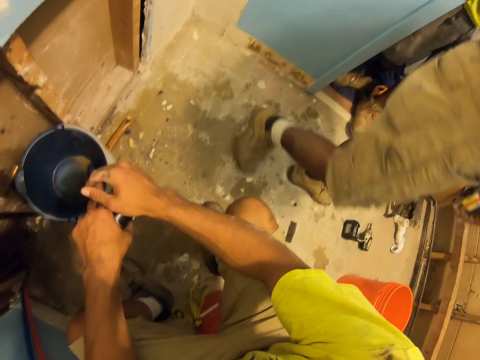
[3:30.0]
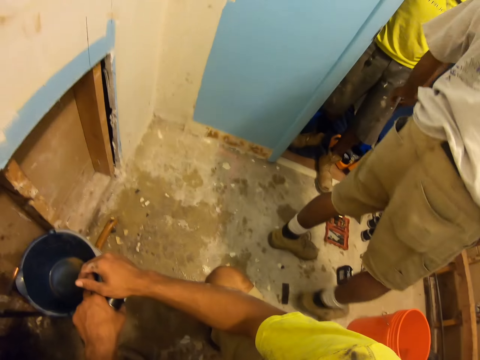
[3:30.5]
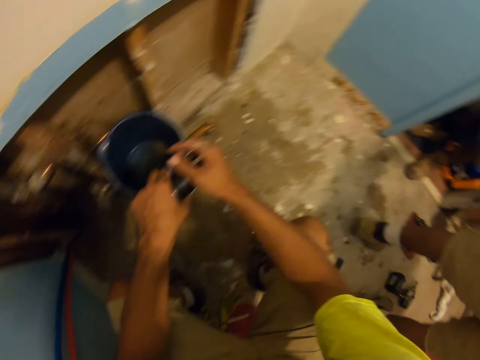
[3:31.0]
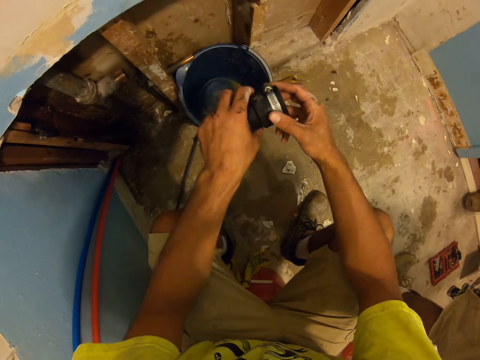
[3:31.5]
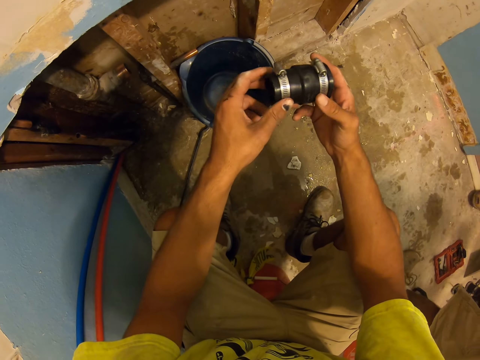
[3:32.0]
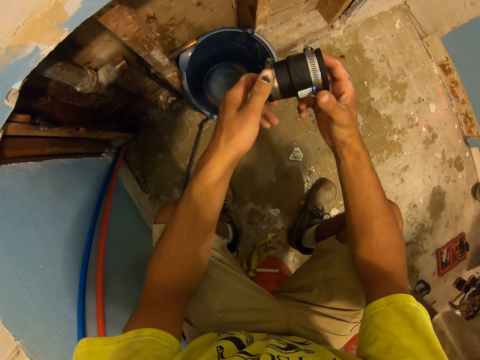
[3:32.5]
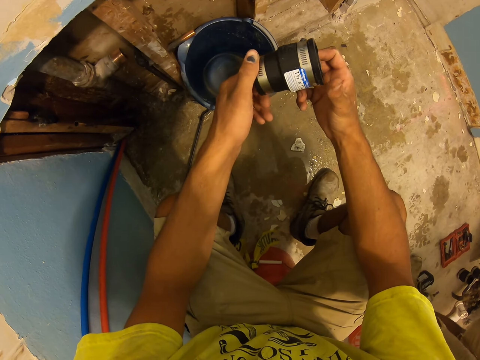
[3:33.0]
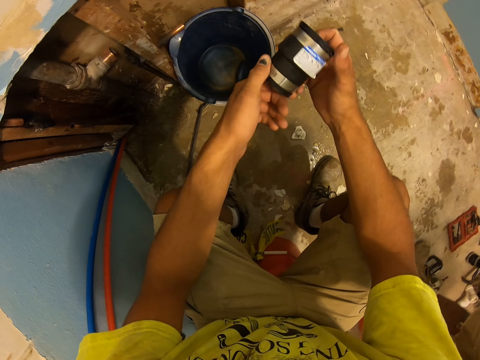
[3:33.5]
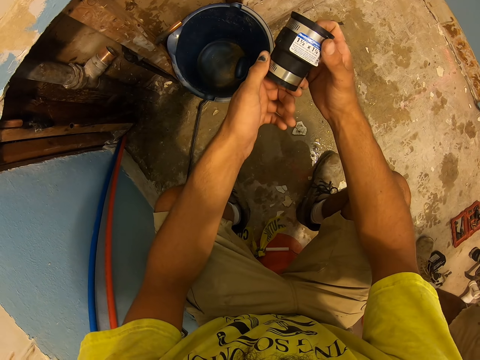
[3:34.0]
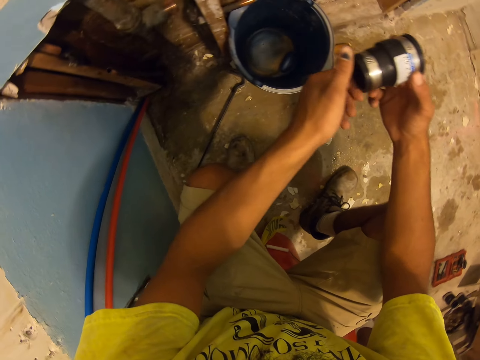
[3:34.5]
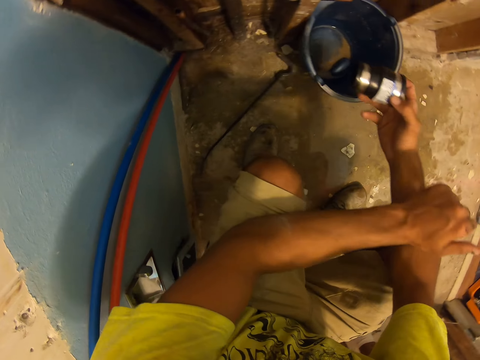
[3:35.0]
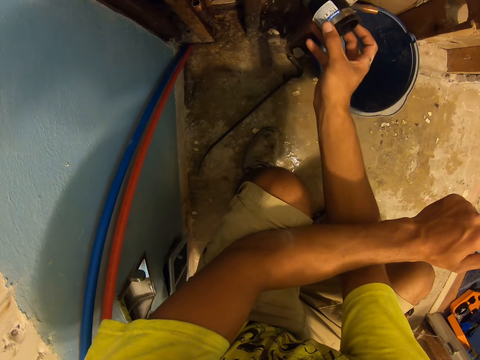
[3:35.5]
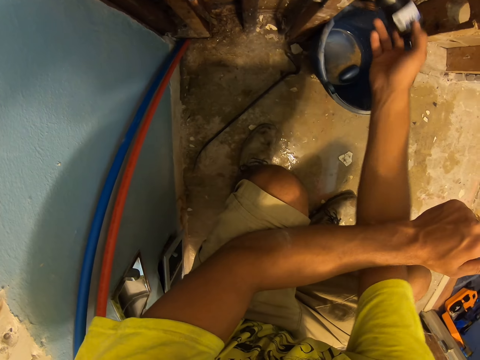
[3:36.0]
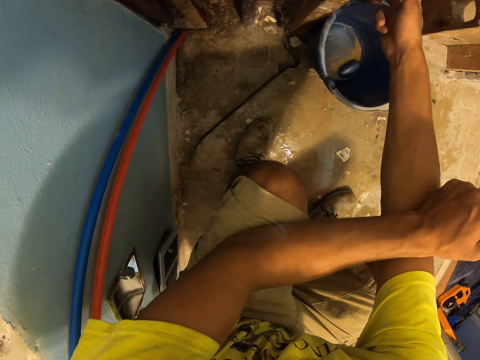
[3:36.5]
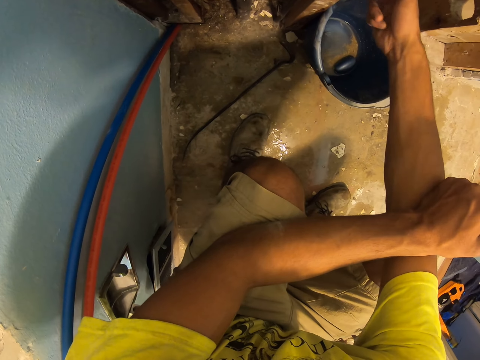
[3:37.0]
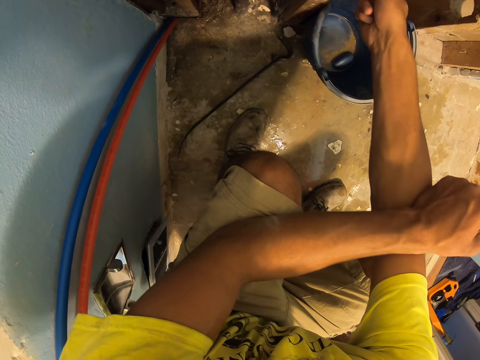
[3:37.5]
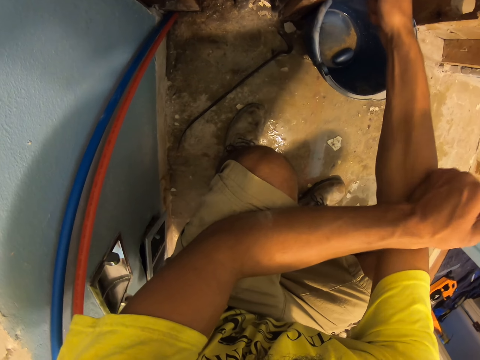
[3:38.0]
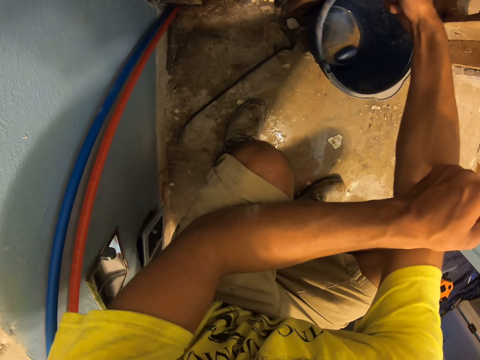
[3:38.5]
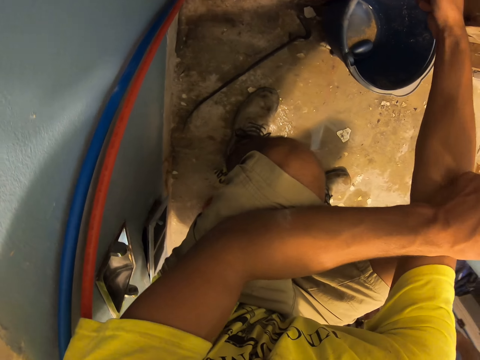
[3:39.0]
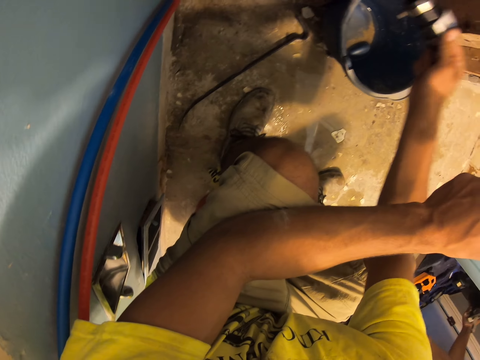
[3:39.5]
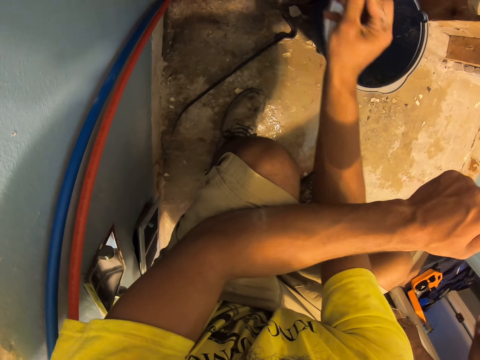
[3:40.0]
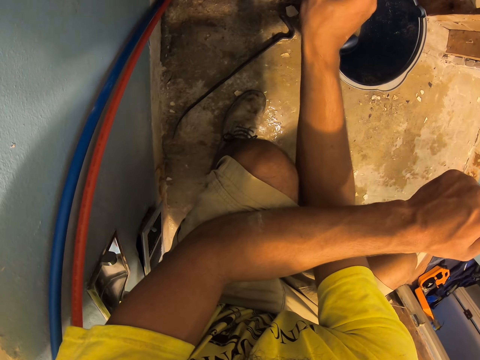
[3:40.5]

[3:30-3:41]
A man walks around. Another man stands close to the camera wearer. The camera wearer holds something. They look at something. They move their hand. They put something to the pipe. They fix something on the pipe joint. The first man moves his hand. The camera wearer moves their hand.

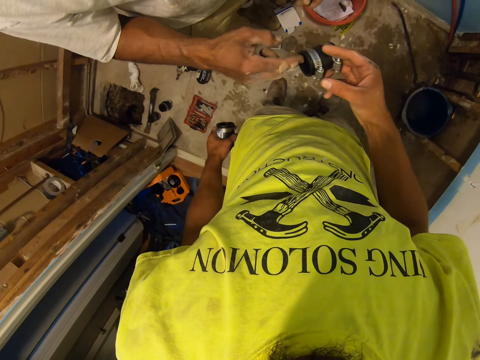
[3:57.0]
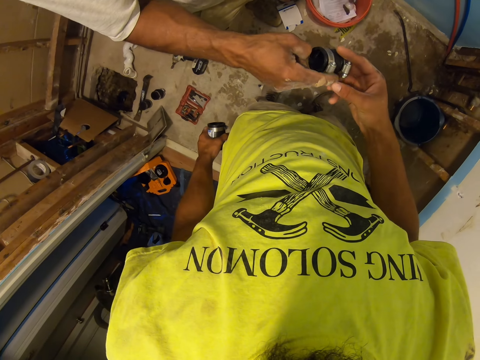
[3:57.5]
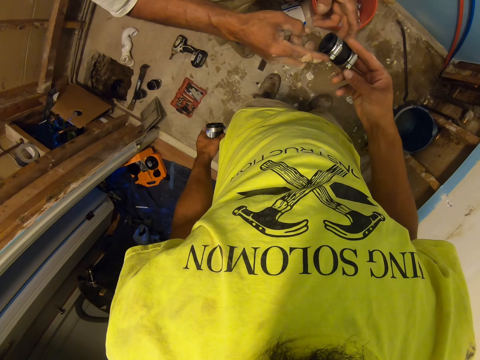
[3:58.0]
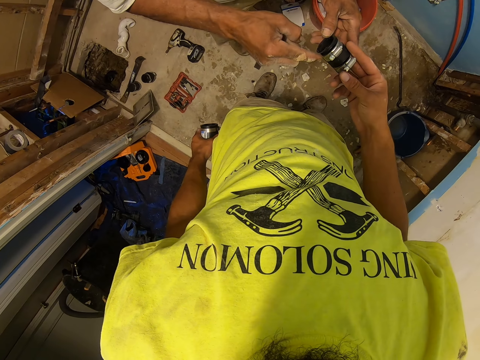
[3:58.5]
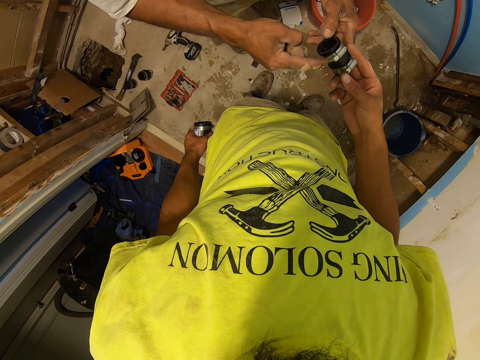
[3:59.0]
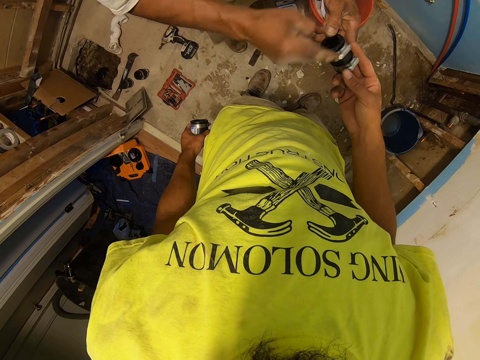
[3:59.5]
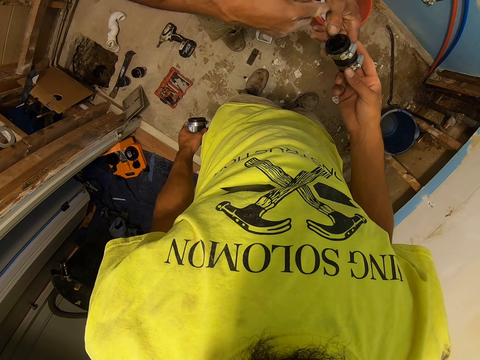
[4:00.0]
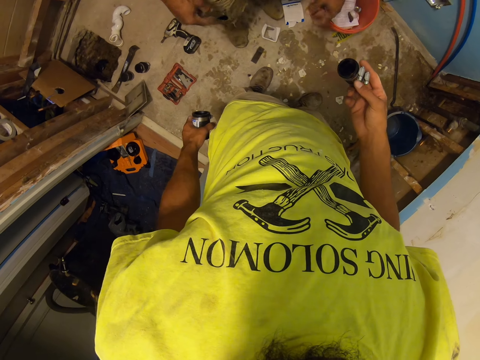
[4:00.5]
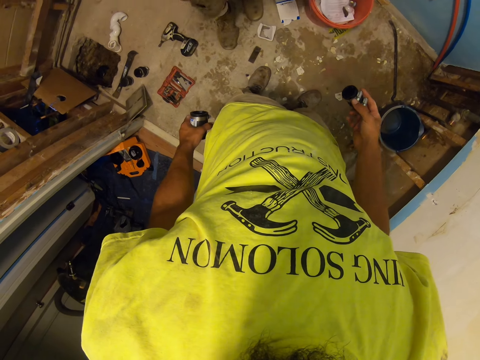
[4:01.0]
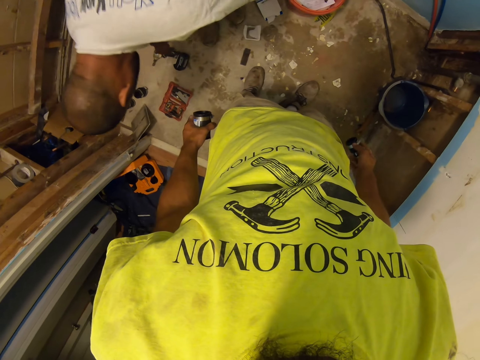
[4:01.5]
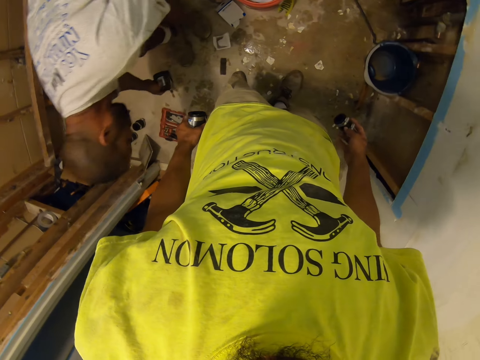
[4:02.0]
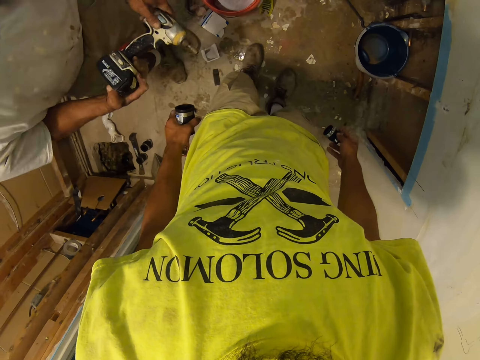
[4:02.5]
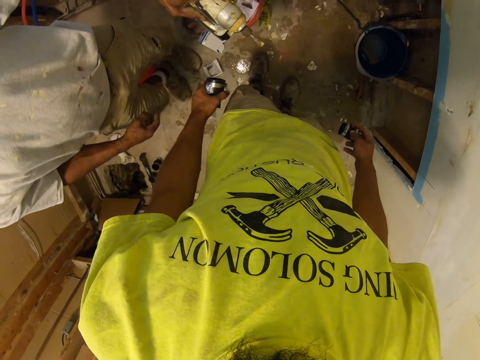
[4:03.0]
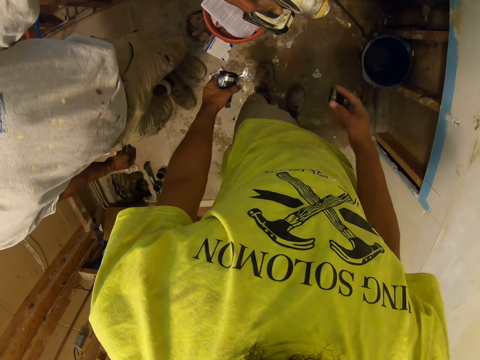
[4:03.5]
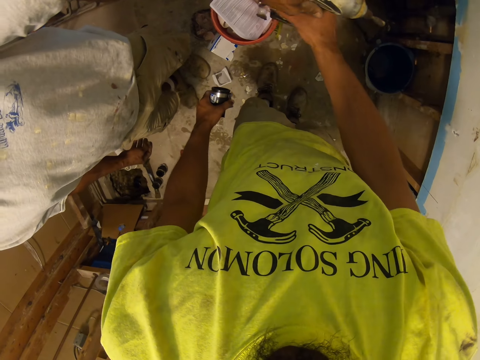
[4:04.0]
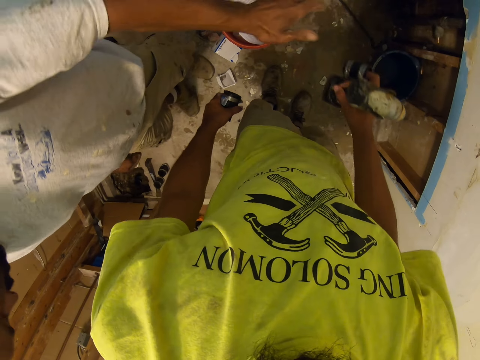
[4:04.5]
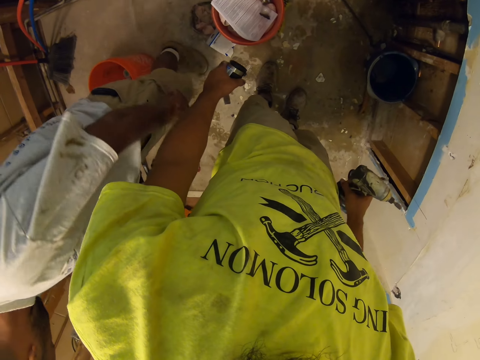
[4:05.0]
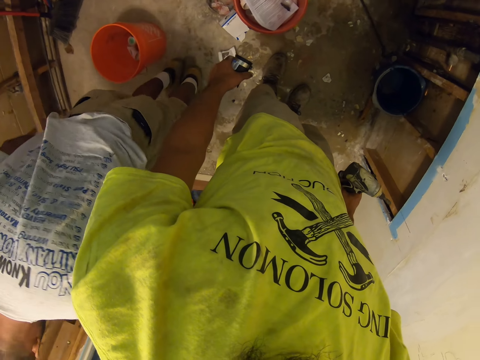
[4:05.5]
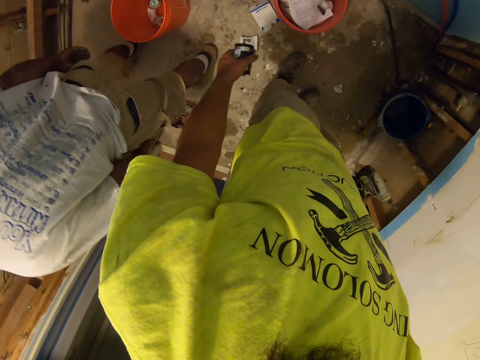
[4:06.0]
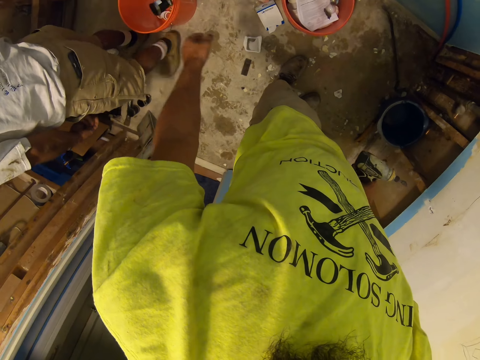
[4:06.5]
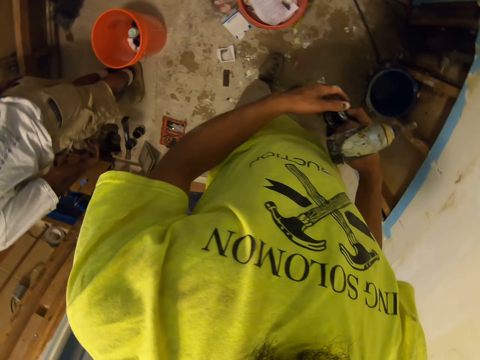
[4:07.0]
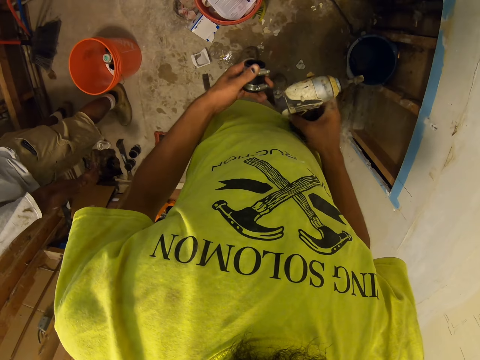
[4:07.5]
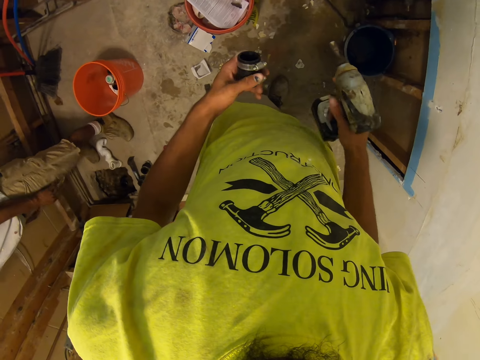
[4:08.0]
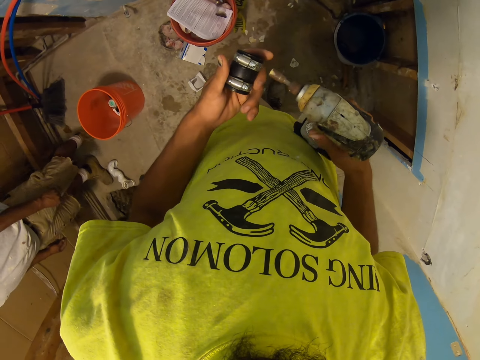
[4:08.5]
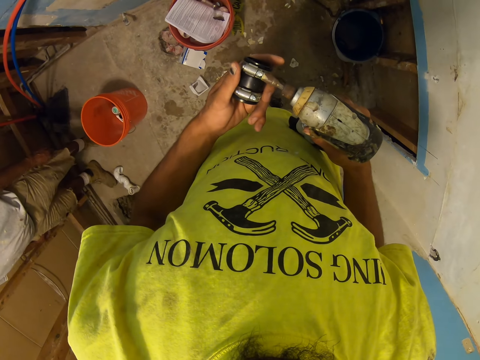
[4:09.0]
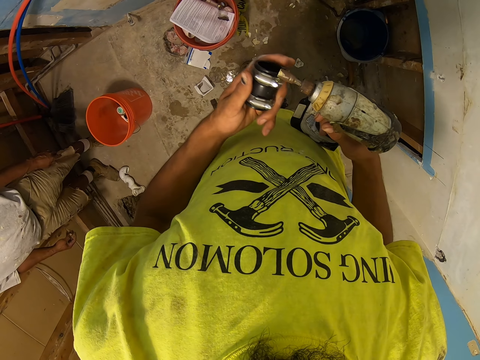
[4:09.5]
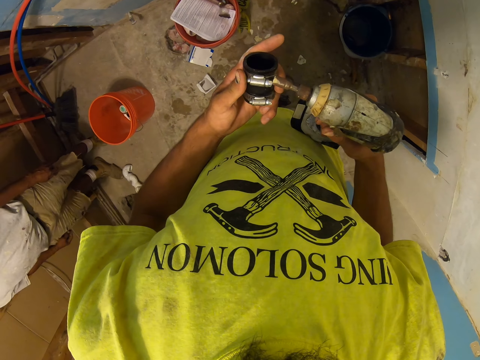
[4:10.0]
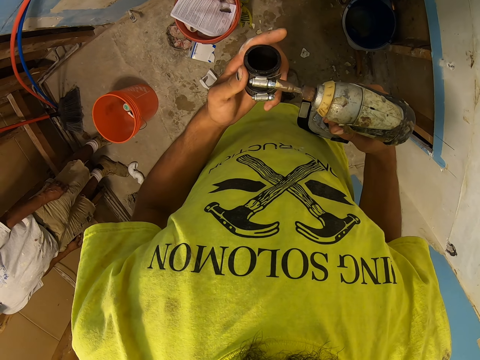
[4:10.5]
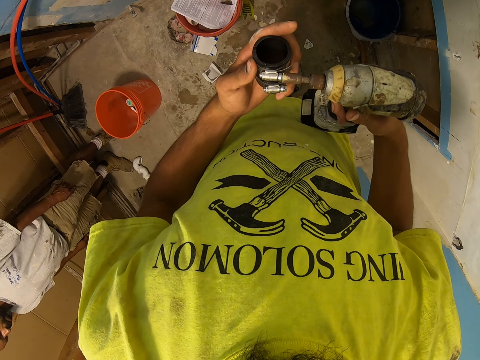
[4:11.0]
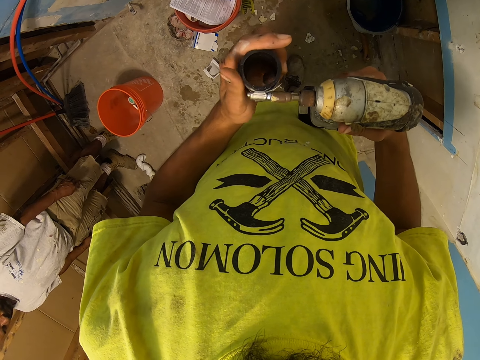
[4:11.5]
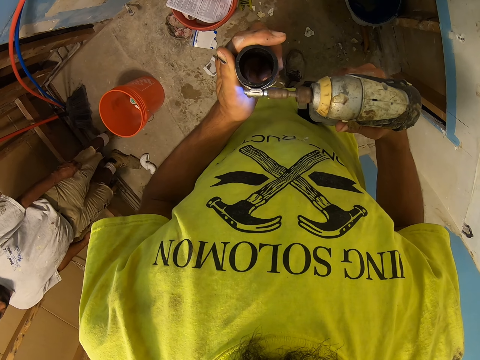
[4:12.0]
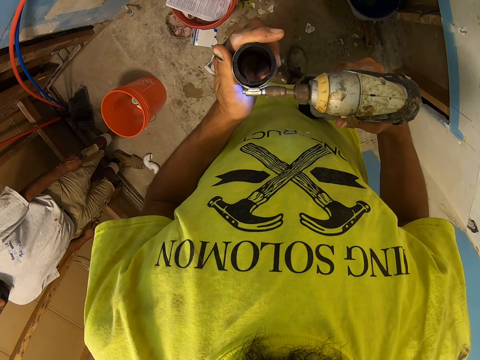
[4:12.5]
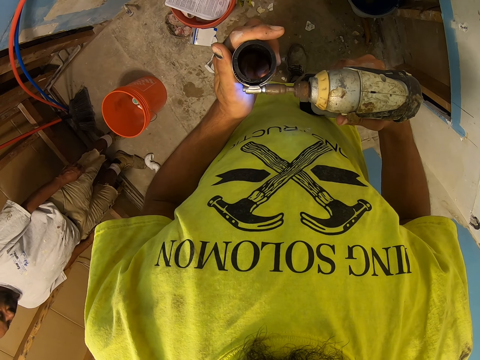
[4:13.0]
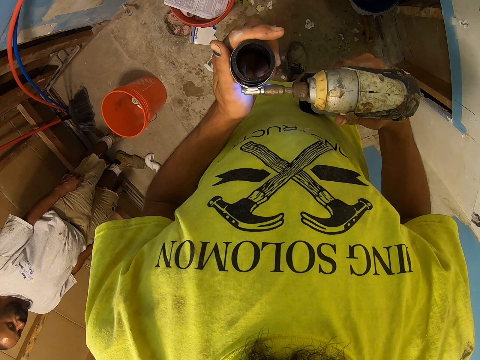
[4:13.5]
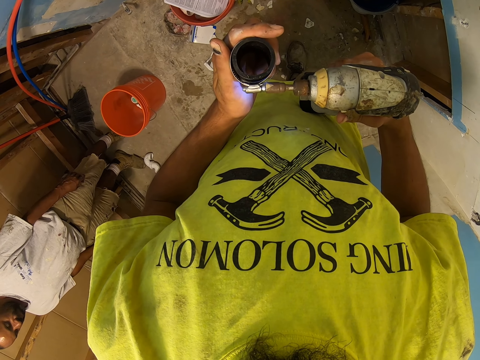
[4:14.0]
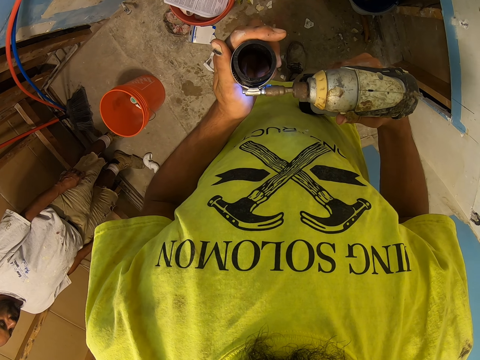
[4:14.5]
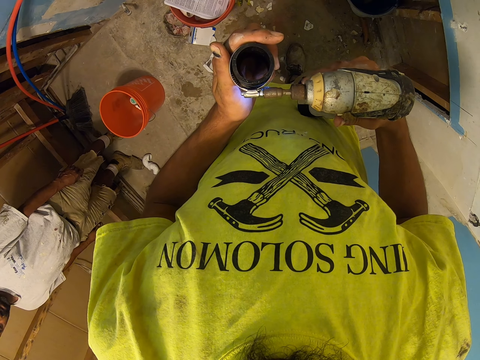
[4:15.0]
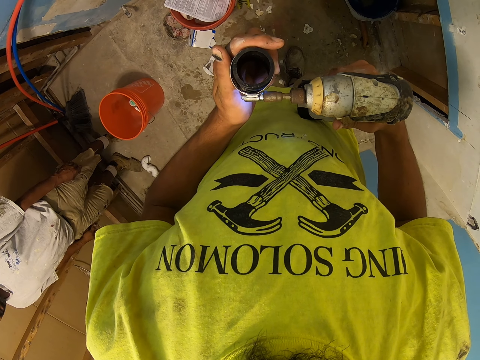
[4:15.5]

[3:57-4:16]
The camera wearer looks around. A man uses gestures. The man holds something. The man bends downwards, picks up the hand drill on the ground and stands up. The man gives the camera wearer the hand drill. The camera wearer picks the hand drill from the man. The man walks around. The camera wearer looks around. They throw something in a bucket. They pick something with the other hand. They fix something with the hand drill. They test something with something.
